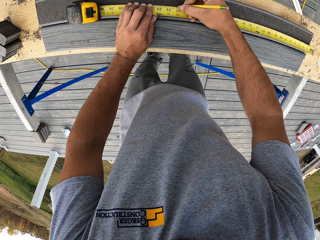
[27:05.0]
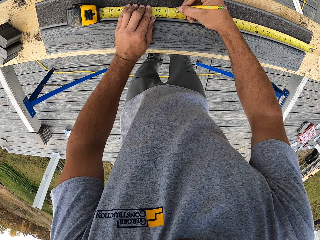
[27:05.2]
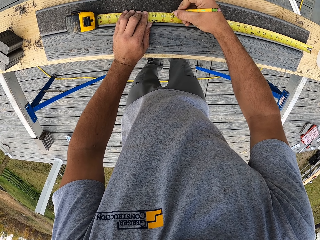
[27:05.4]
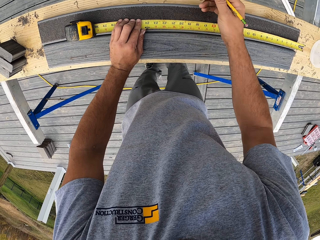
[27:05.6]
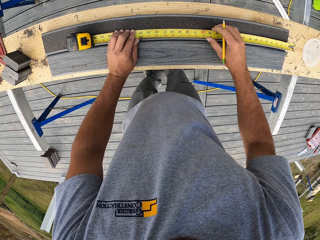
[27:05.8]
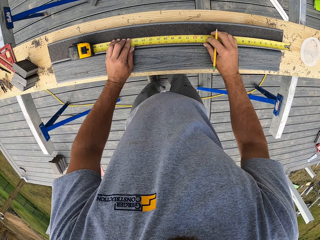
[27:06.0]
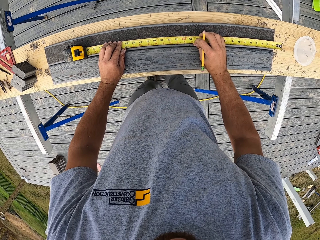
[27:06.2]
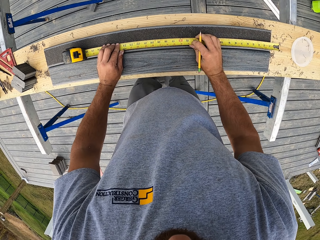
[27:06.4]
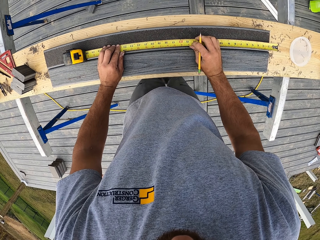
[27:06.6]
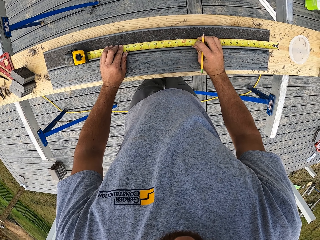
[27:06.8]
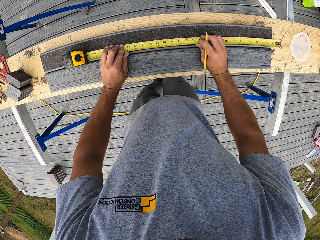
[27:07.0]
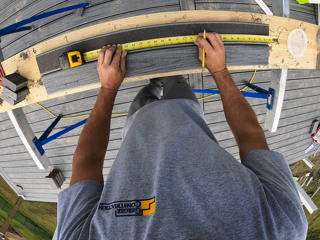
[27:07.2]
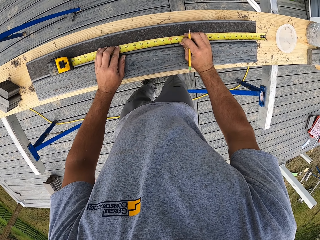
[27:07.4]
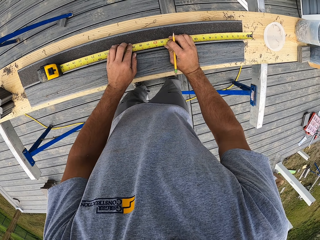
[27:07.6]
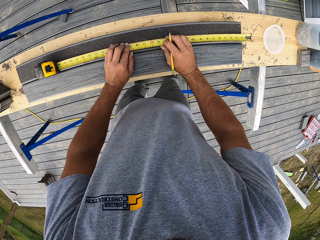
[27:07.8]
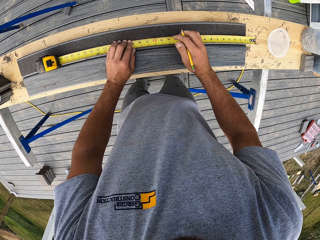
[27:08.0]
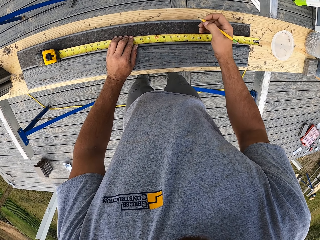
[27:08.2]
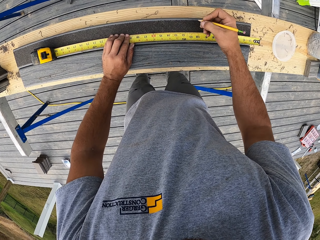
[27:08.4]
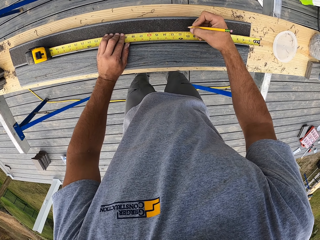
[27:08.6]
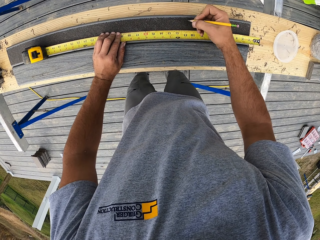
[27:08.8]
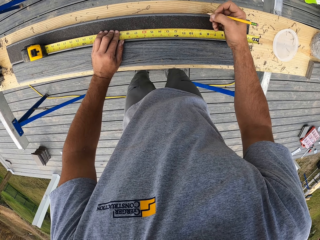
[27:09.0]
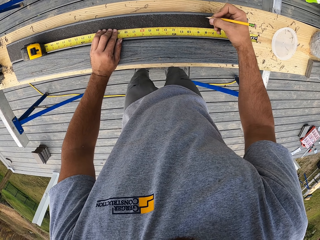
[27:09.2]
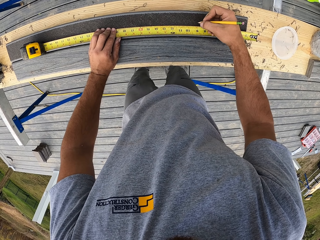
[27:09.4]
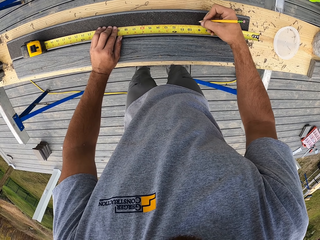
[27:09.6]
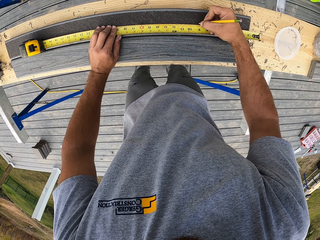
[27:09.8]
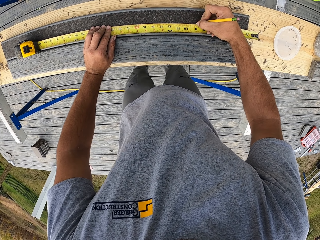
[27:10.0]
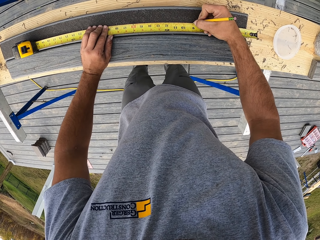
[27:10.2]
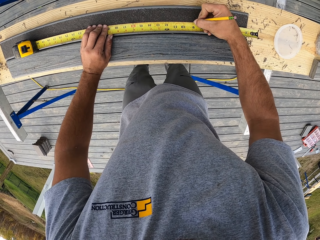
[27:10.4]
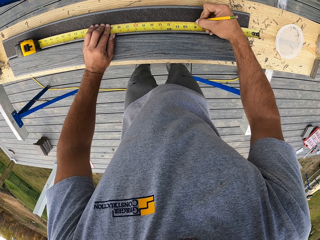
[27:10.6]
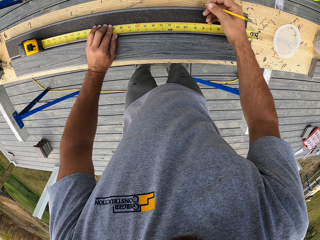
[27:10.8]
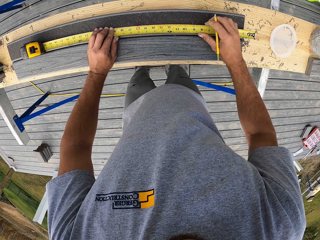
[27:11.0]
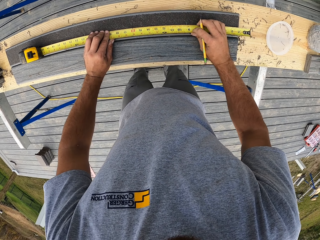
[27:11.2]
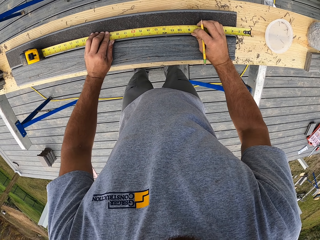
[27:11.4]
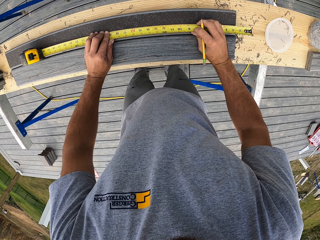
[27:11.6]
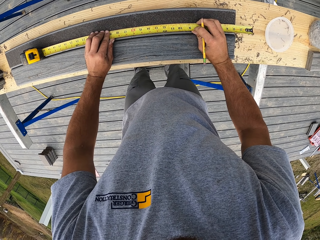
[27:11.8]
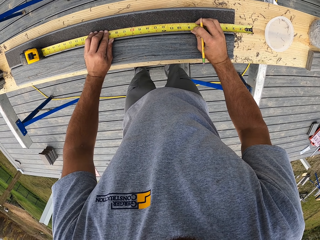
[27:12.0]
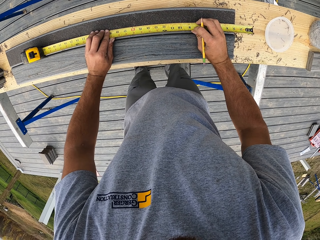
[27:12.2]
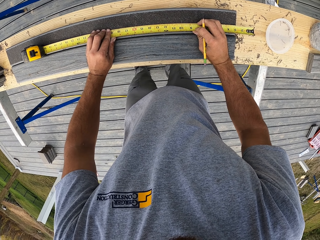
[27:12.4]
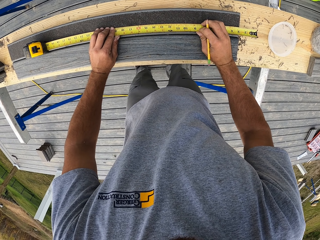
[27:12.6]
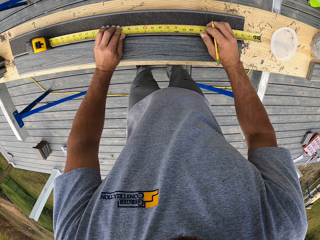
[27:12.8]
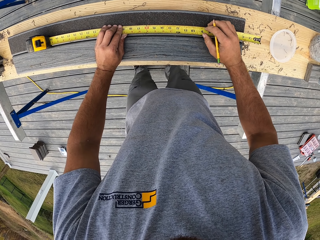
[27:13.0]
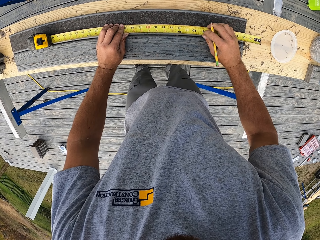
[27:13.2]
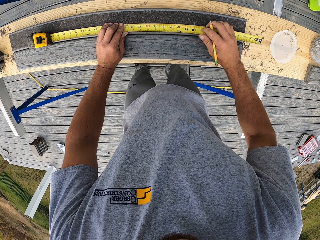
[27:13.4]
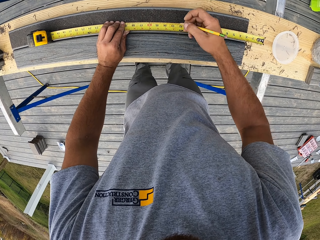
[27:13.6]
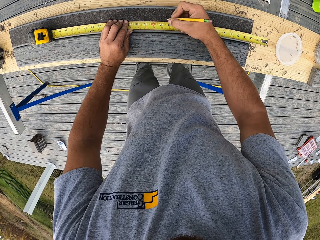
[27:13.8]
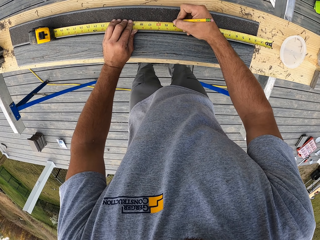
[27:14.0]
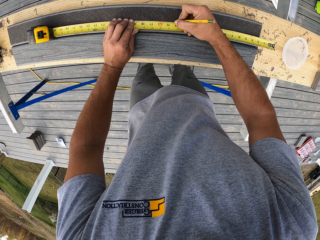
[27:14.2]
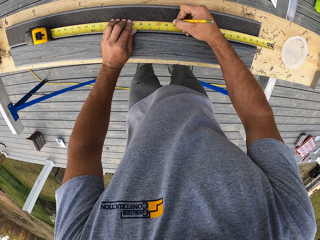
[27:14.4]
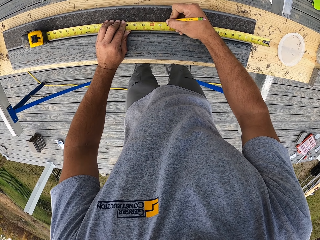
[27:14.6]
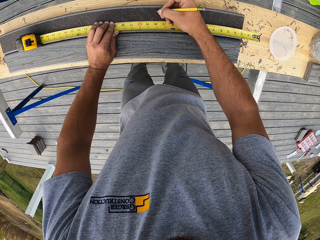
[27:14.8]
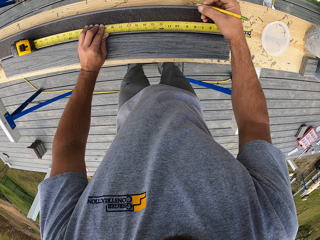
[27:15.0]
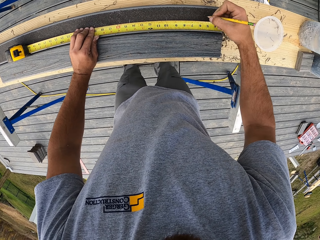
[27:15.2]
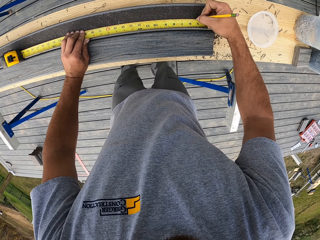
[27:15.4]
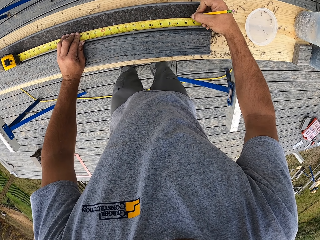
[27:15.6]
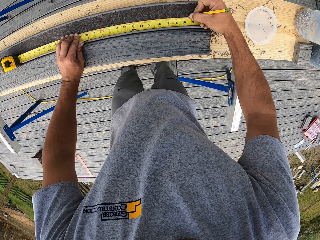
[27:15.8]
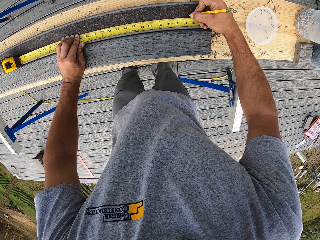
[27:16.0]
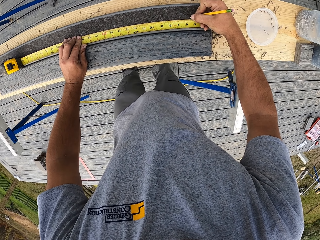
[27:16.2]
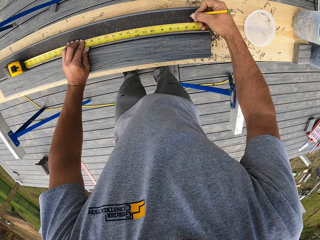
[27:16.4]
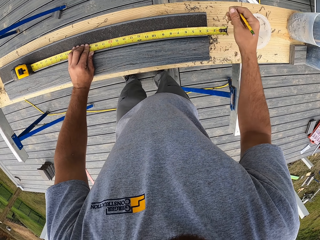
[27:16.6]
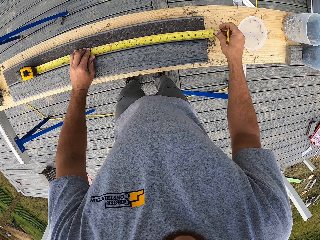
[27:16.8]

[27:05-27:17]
The camera wearer moves the tape in place. They draw the rail.

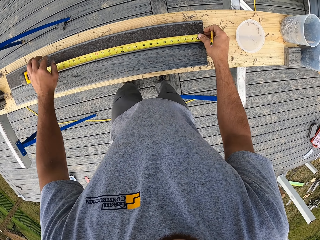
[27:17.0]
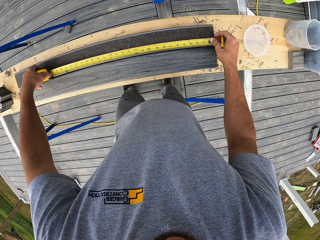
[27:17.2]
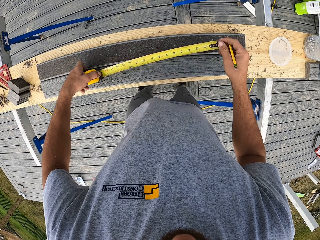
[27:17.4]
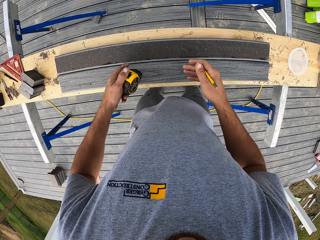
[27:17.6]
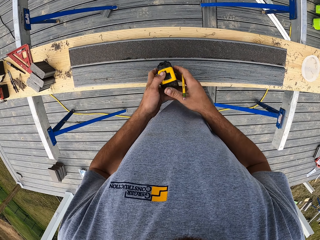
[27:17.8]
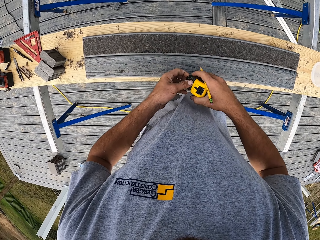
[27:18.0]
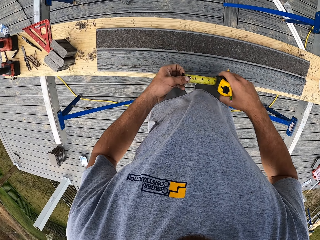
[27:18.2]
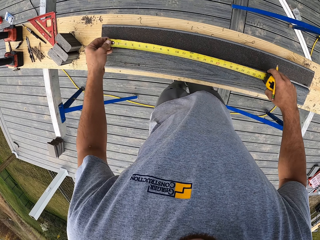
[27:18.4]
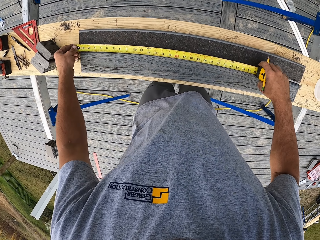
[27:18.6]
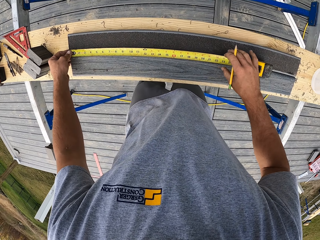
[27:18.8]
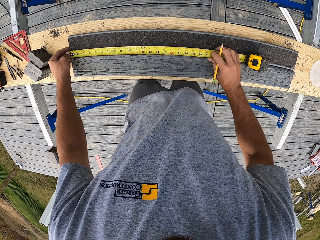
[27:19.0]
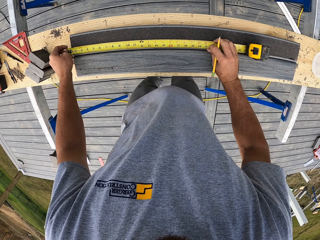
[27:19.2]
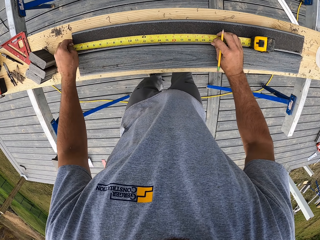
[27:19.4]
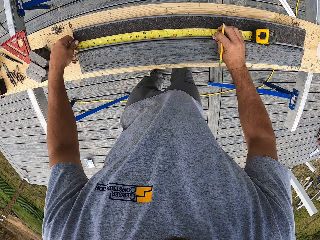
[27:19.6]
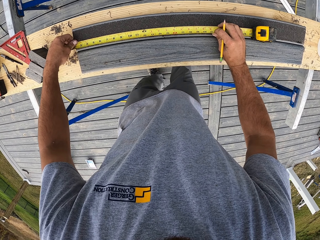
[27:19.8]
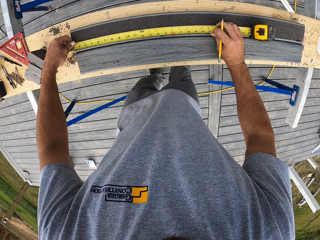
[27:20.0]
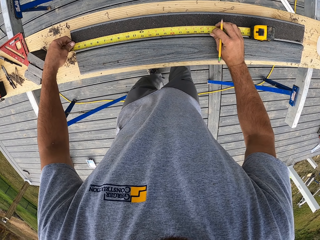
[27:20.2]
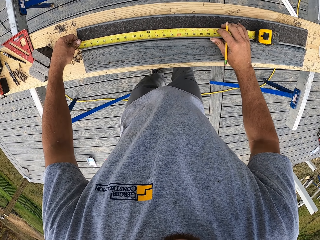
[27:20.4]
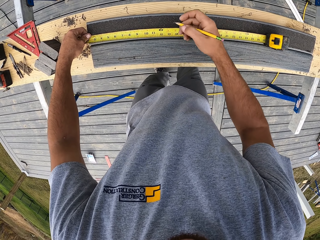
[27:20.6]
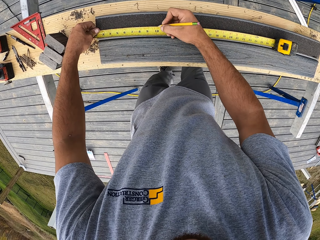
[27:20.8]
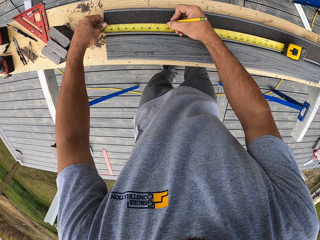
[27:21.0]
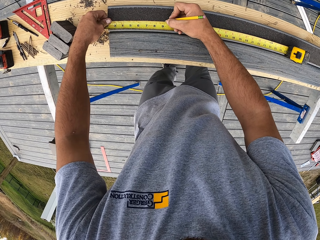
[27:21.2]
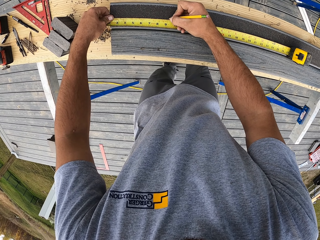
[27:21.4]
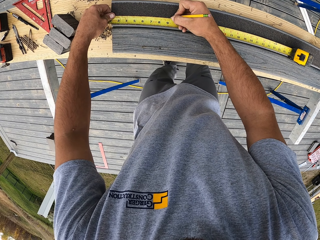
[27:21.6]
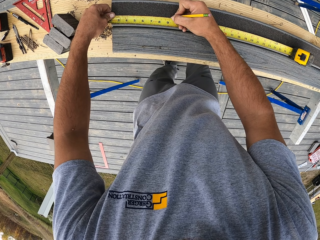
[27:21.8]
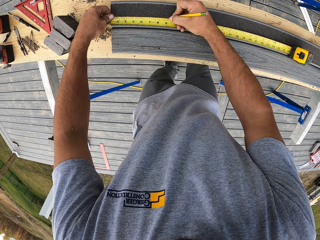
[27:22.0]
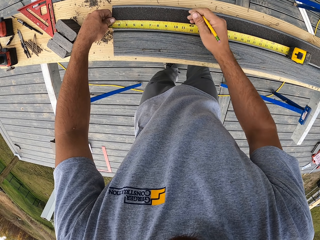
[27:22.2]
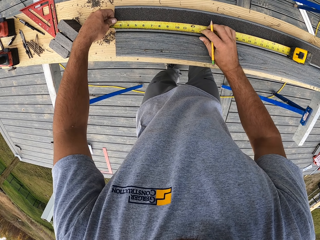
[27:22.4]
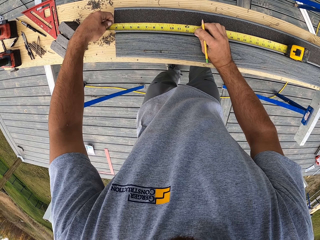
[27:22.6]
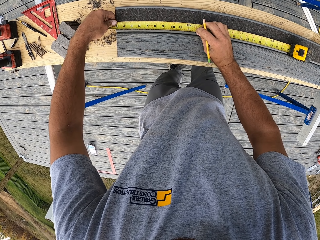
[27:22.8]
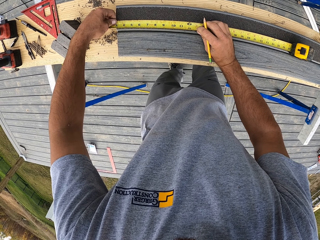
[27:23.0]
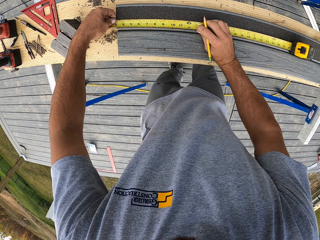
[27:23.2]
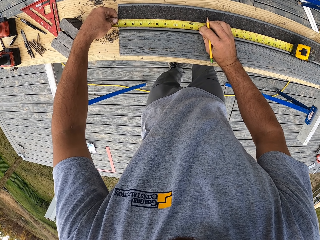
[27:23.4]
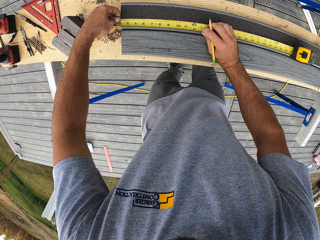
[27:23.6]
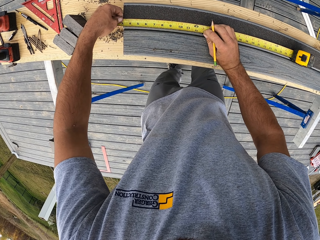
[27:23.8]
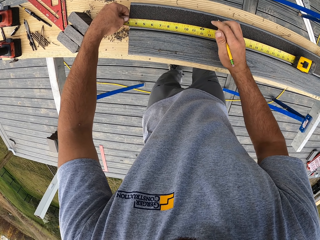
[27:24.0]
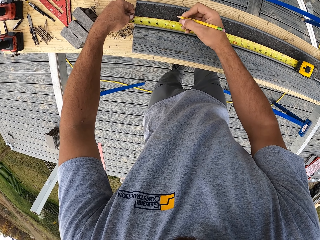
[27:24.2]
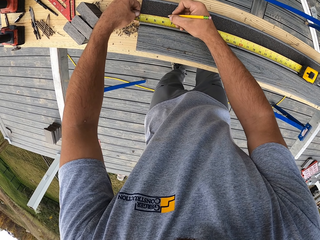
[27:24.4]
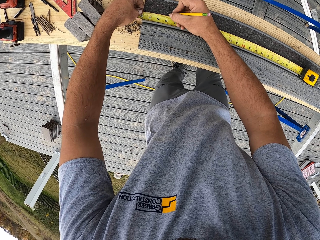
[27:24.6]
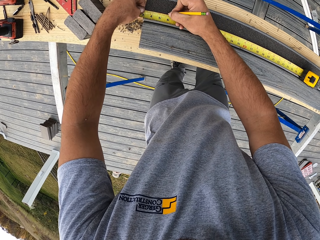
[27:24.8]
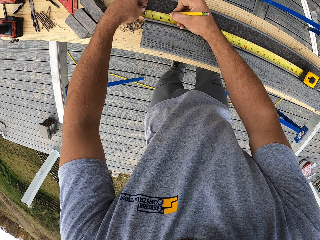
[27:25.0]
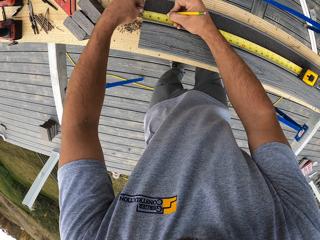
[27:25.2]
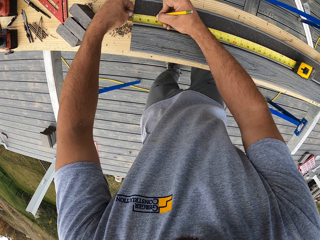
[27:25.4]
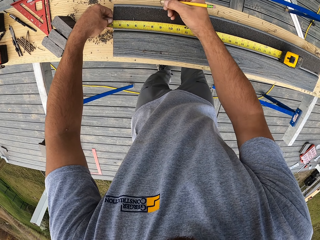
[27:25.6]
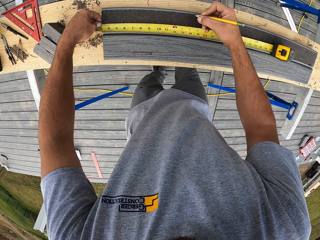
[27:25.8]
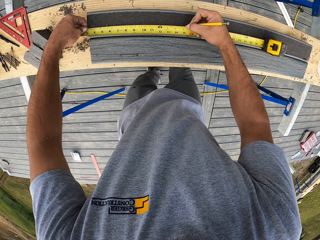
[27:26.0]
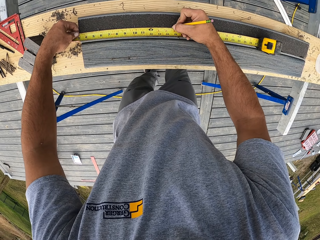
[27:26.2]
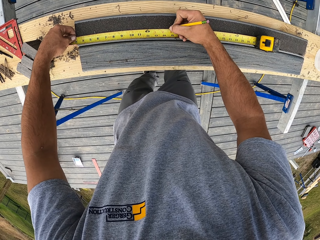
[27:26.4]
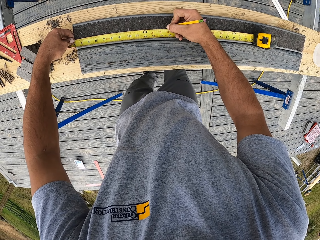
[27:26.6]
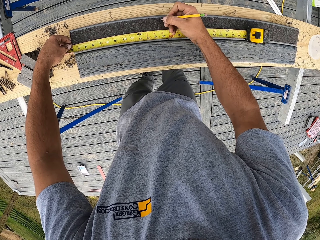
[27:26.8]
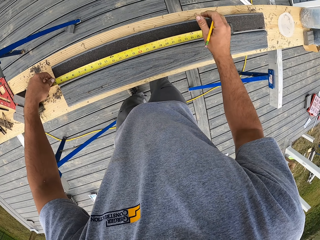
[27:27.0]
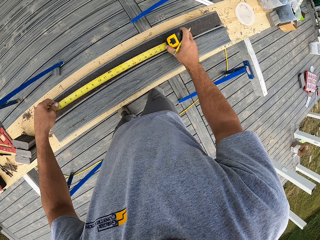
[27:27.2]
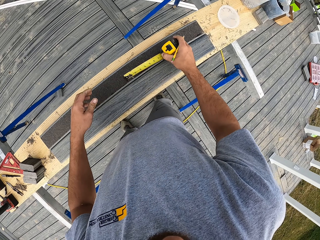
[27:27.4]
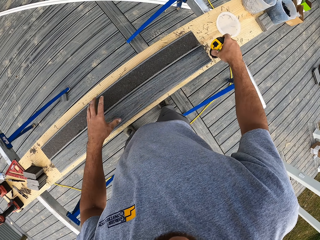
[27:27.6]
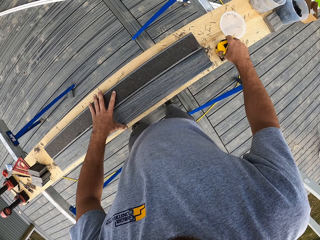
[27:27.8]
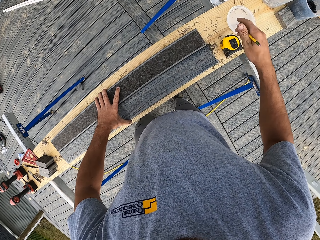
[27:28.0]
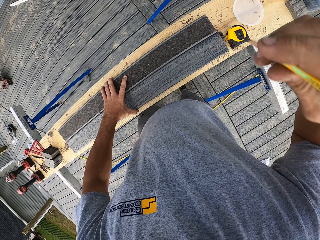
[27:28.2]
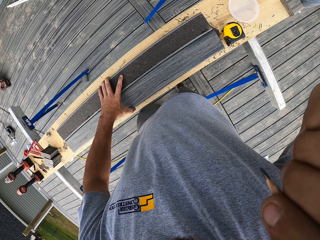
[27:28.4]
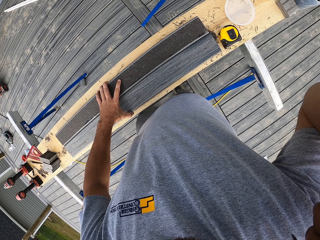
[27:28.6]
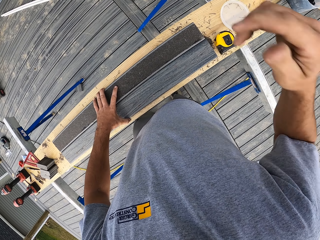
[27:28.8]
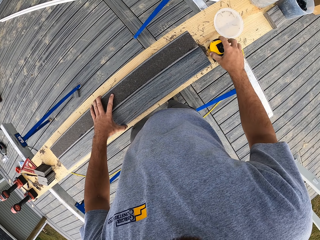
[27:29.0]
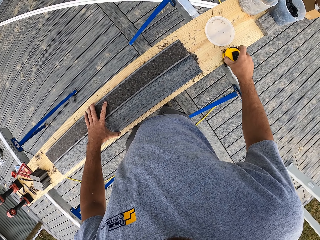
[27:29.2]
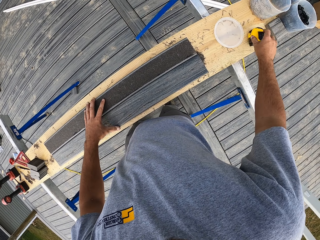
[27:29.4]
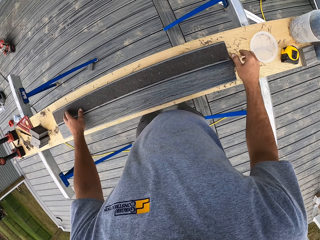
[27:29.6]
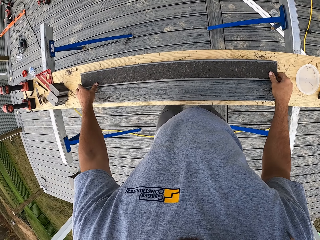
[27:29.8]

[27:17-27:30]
The camera wearer closes the tape. They measure the rail. They draw on the rail. They put the rail in place. They draw on the rail. They close the tape and put the tape down. They lift the pen up.
